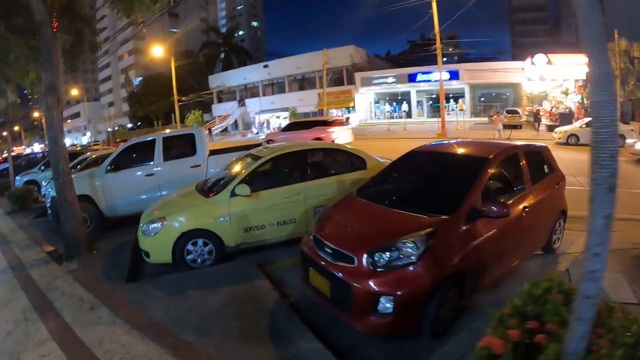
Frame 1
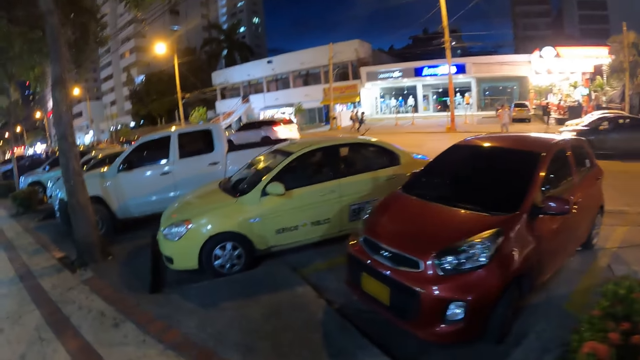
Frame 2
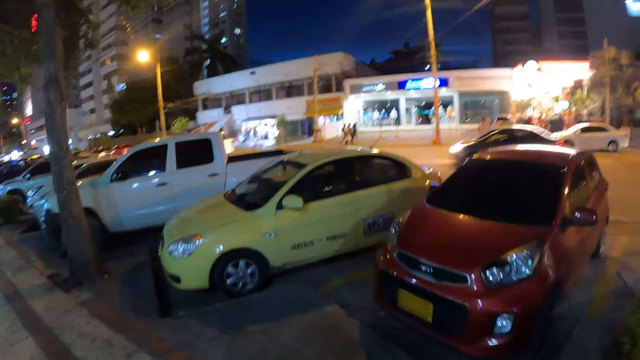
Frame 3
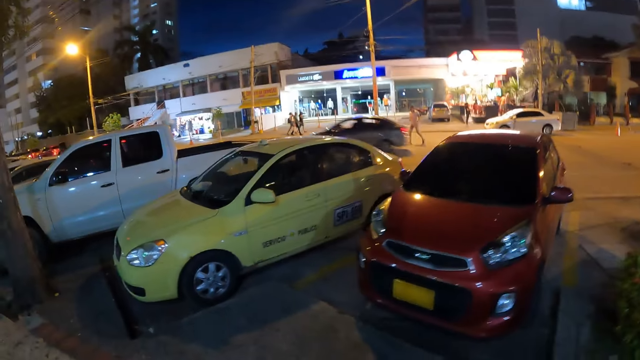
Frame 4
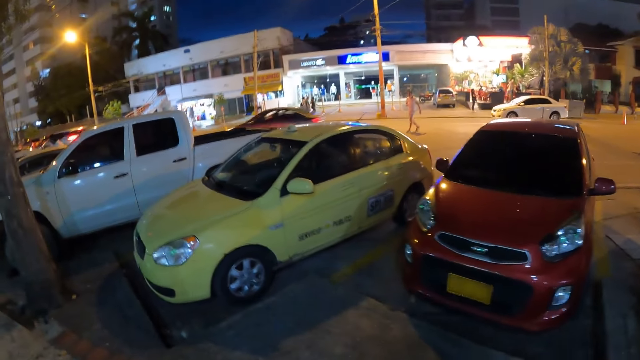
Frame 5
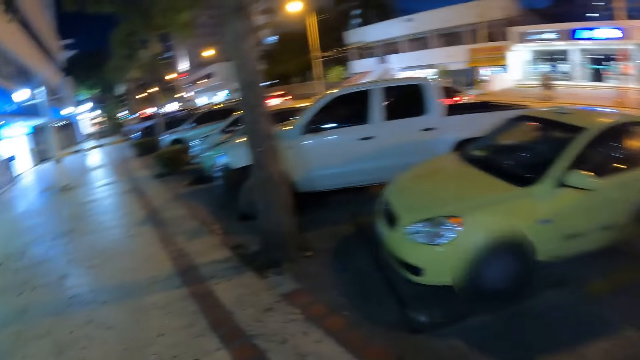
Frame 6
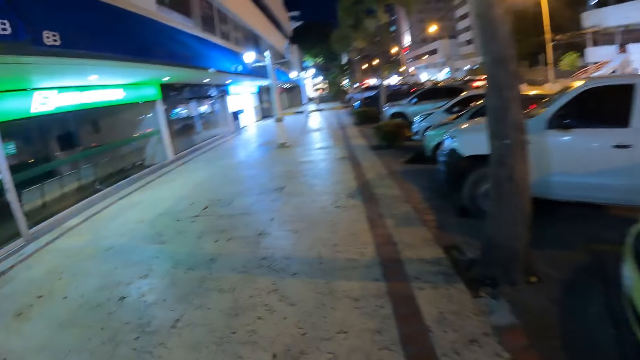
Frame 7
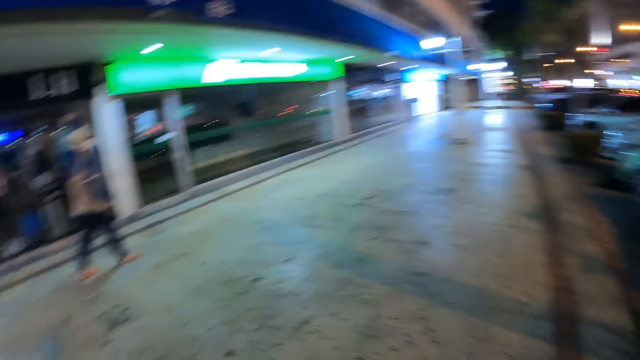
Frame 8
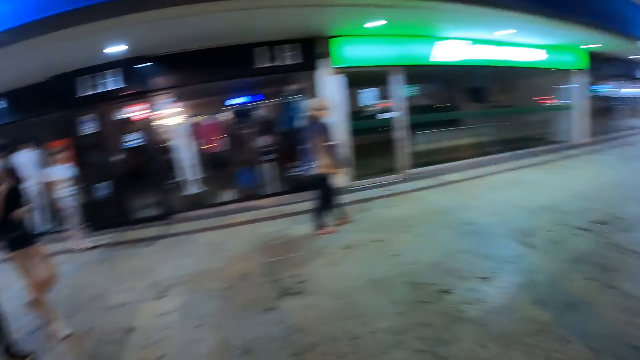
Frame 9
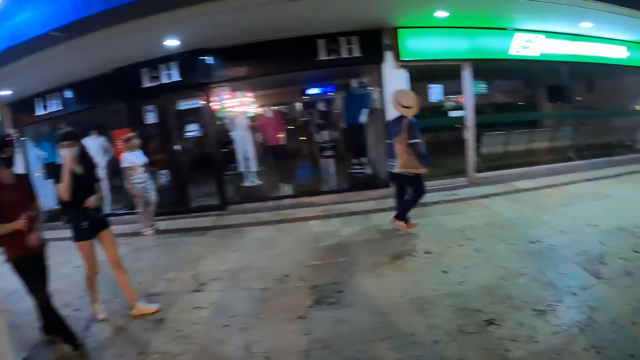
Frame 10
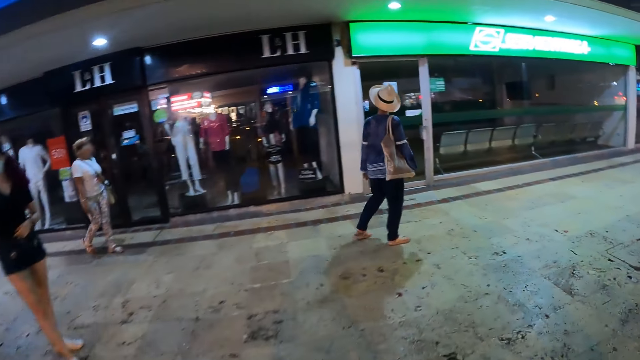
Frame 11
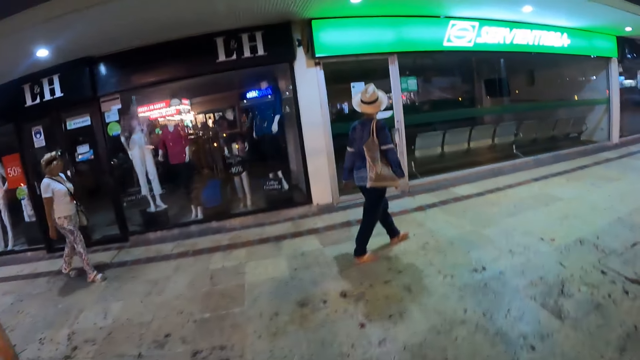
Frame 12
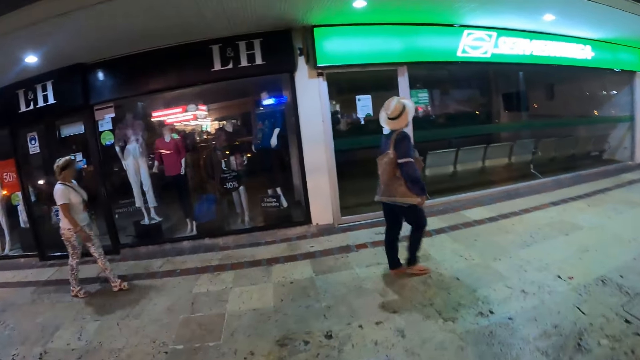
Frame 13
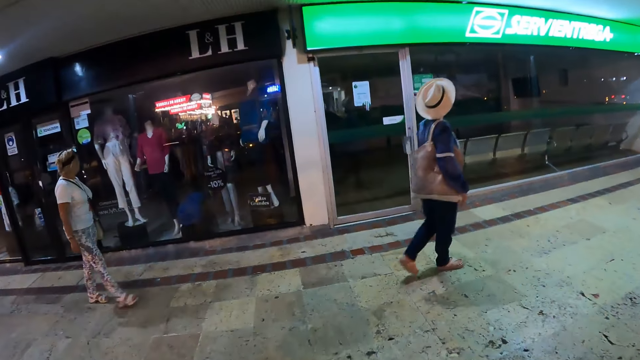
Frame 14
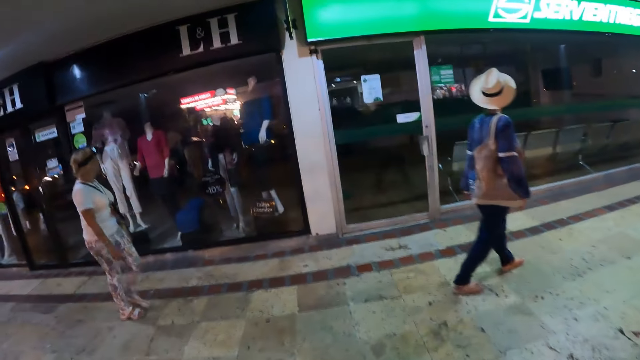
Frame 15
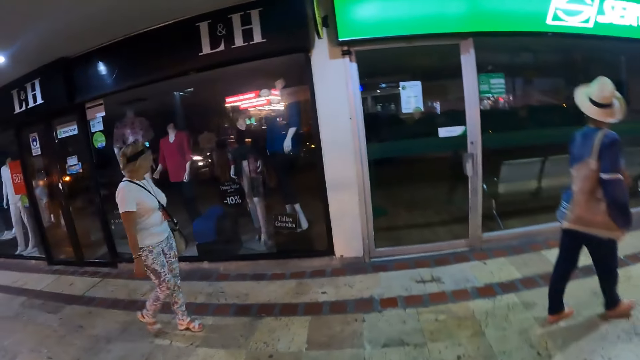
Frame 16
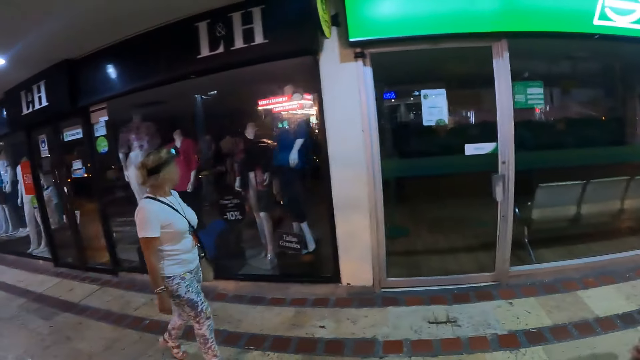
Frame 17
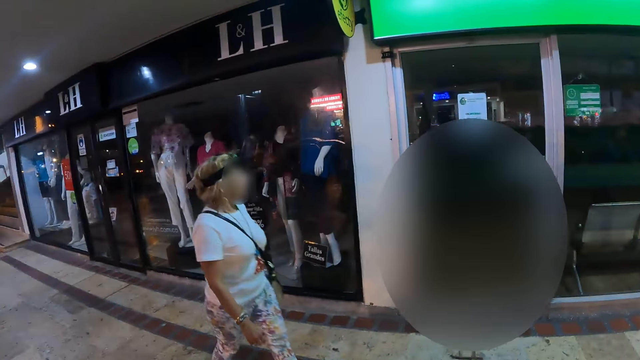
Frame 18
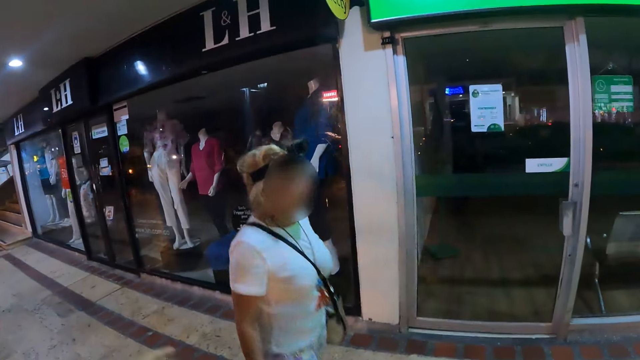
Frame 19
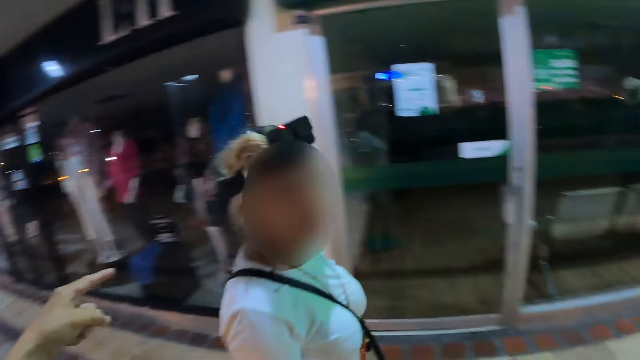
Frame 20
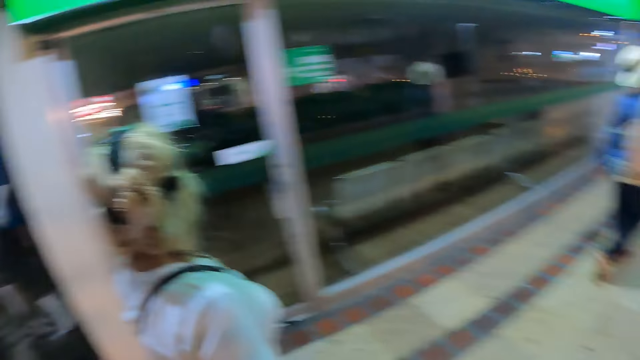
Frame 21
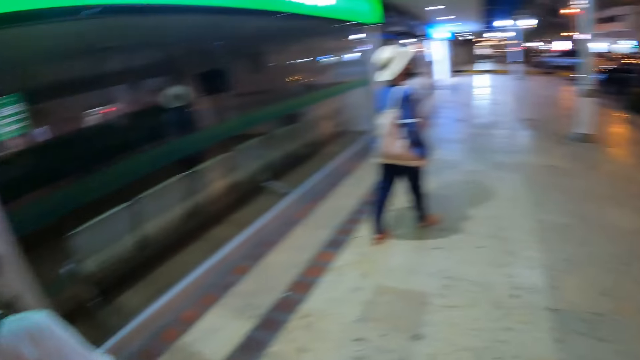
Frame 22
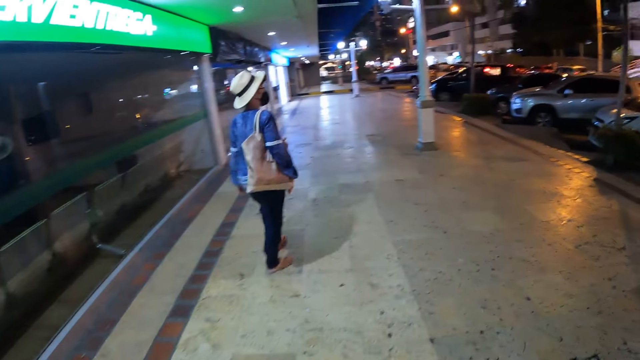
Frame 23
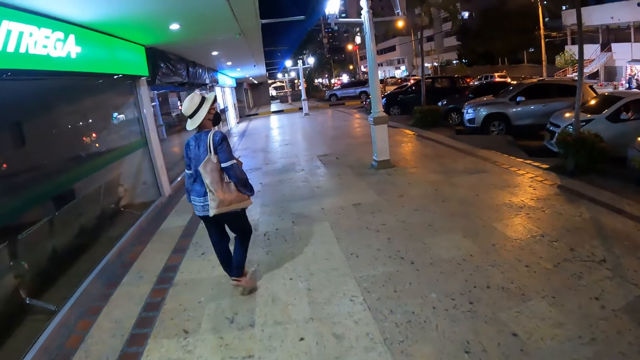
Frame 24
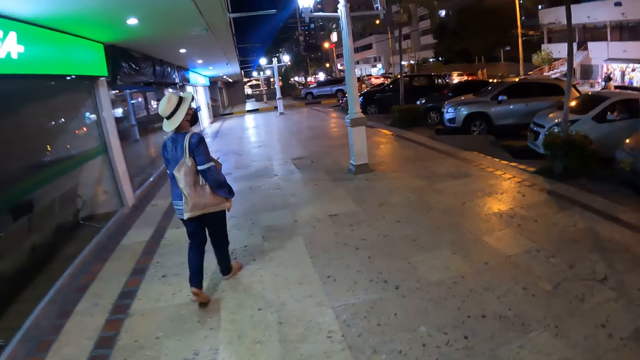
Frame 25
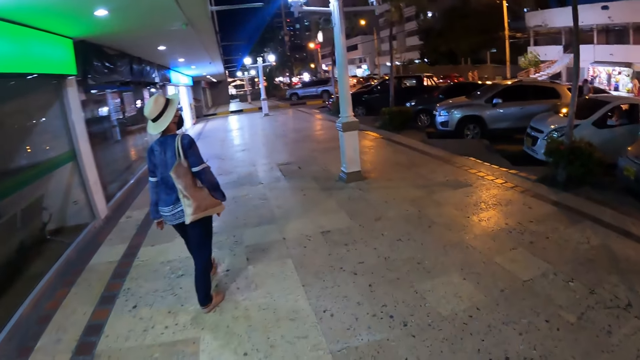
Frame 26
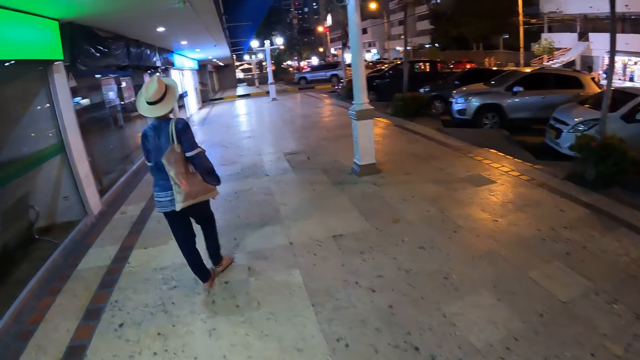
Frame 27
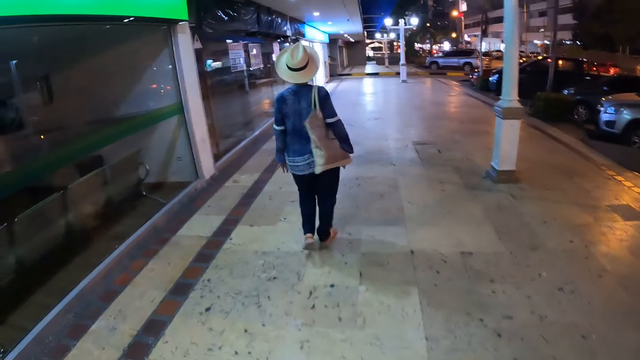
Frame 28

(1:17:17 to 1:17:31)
The camera wearer points at a cloth in a boutique on the sidewalk of the road with his left index finger.

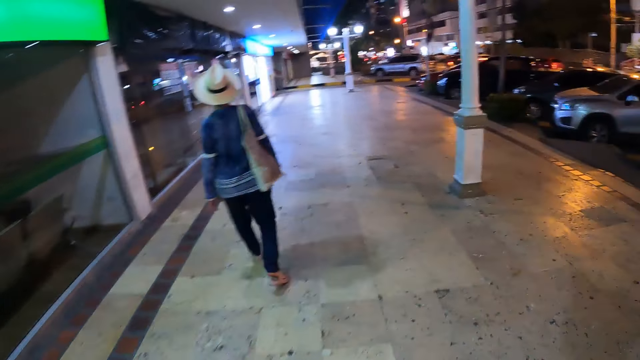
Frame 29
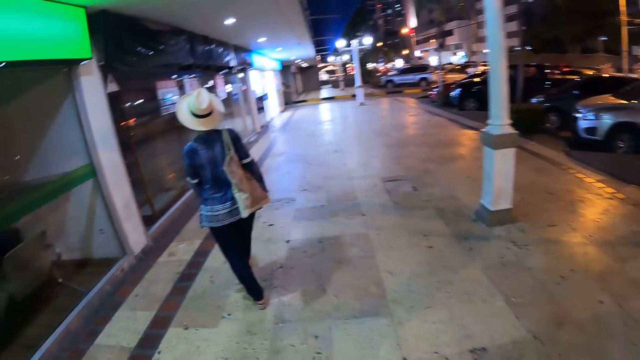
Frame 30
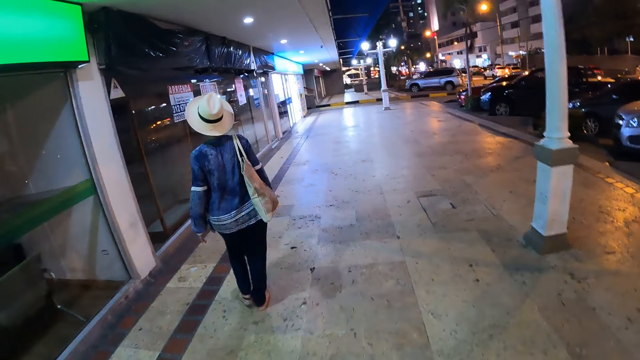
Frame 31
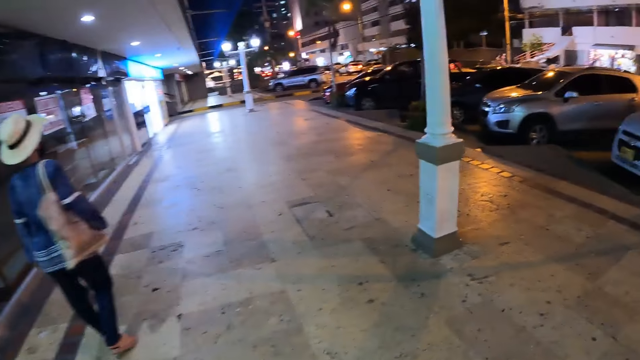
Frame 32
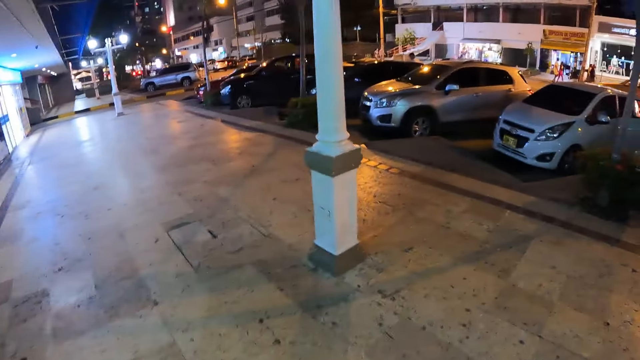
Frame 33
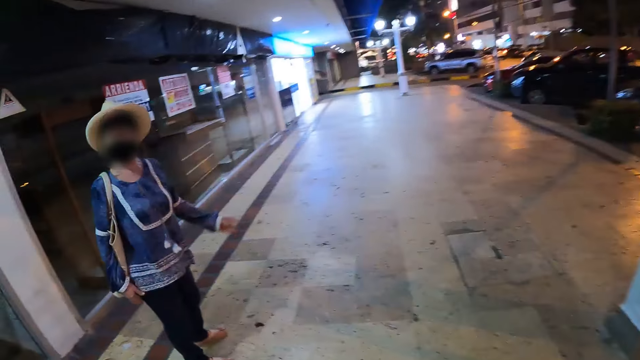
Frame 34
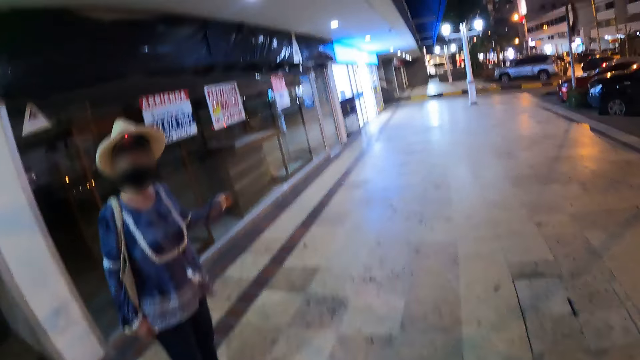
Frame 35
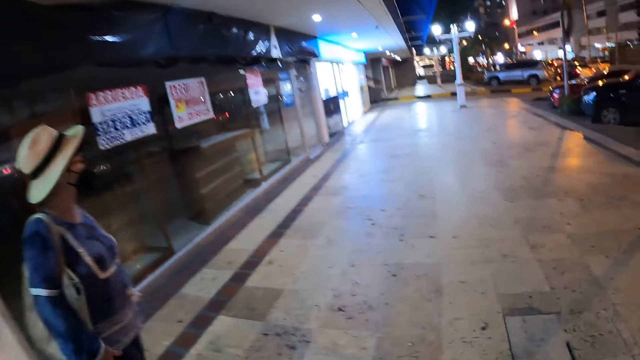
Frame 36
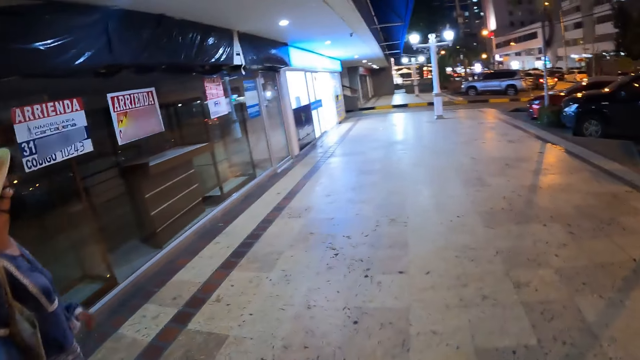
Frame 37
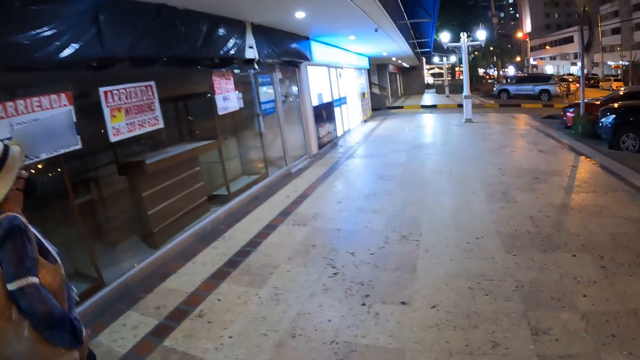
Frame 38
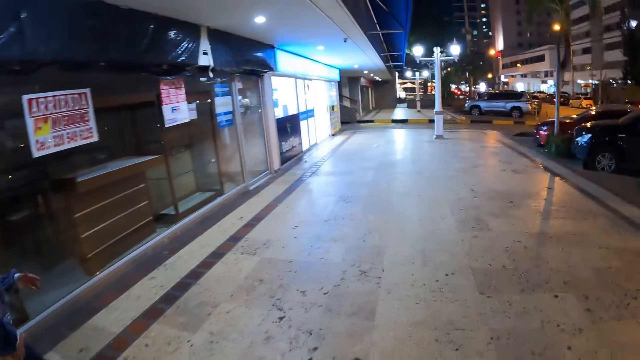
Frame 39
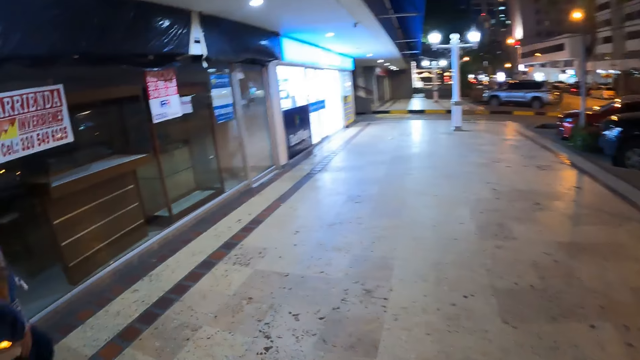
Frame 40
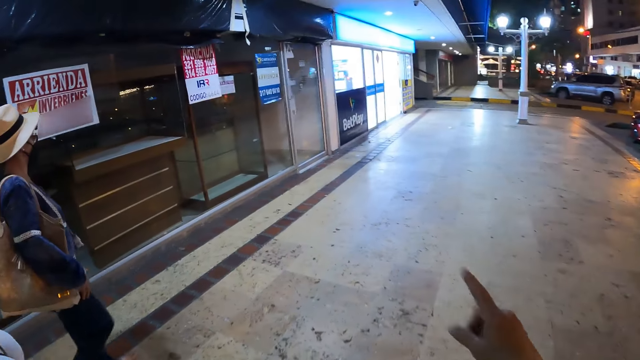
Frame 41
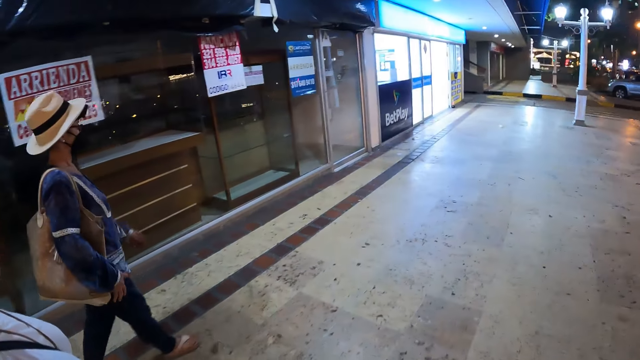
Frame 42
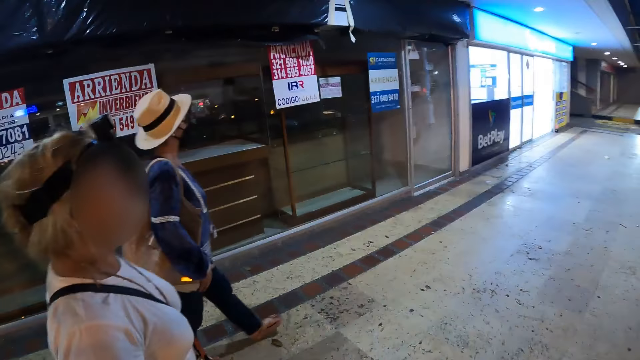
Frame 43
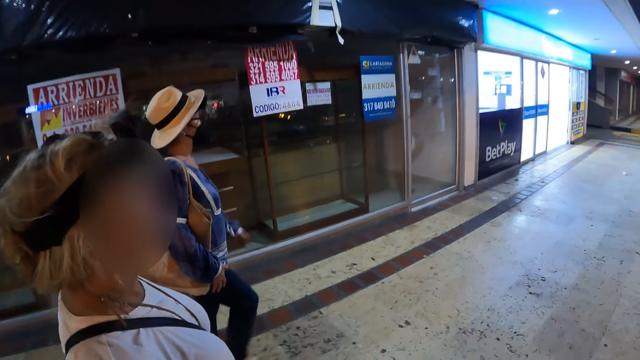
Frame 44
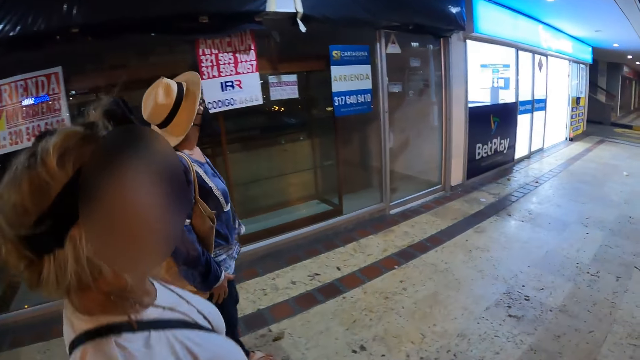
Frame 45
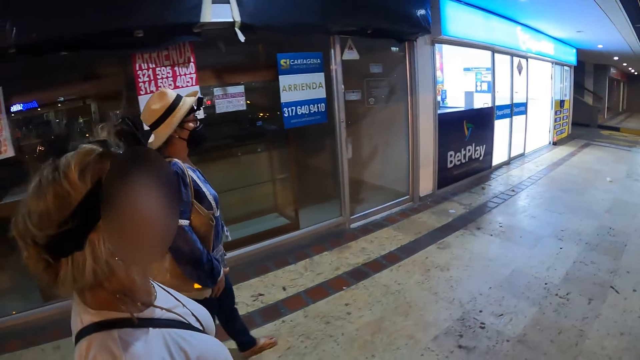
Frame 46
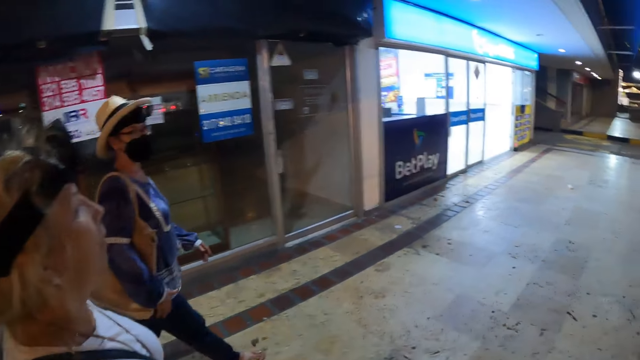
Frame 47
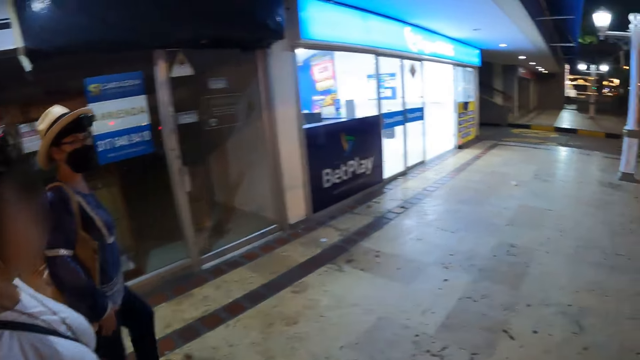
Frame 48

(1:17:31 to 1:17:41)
The woman points at the boutique with her left hand. The camera wearer points at something.
